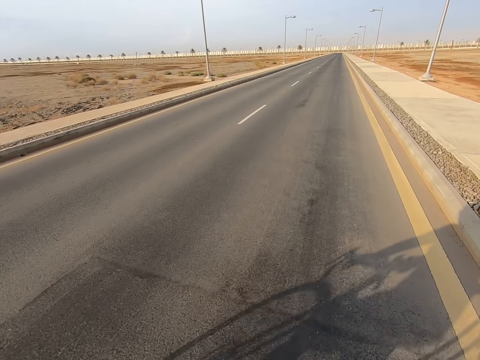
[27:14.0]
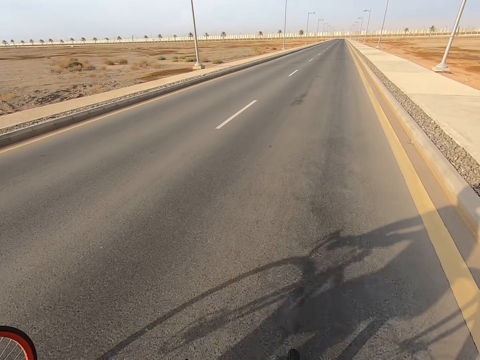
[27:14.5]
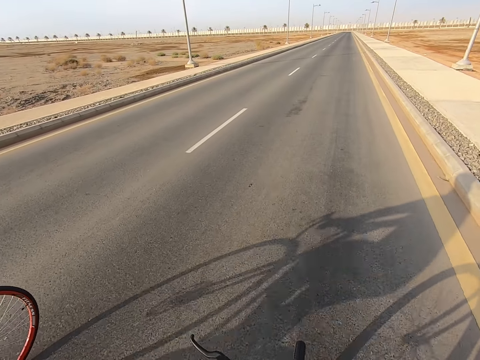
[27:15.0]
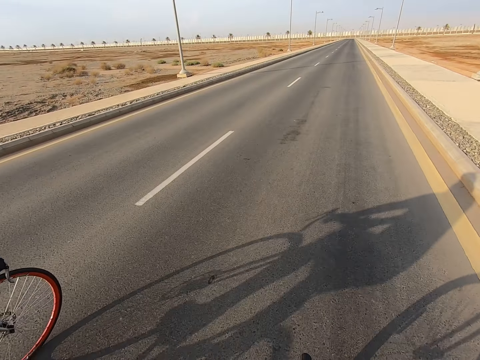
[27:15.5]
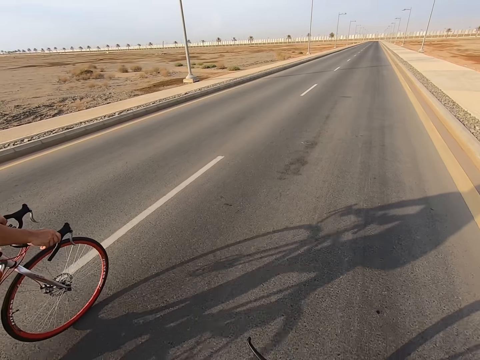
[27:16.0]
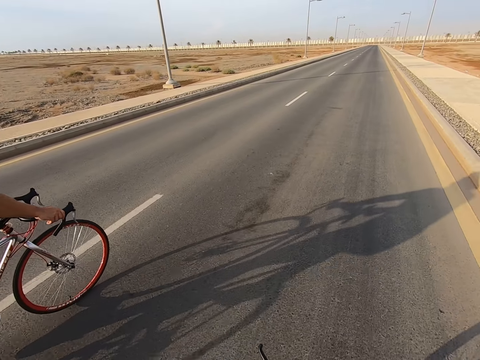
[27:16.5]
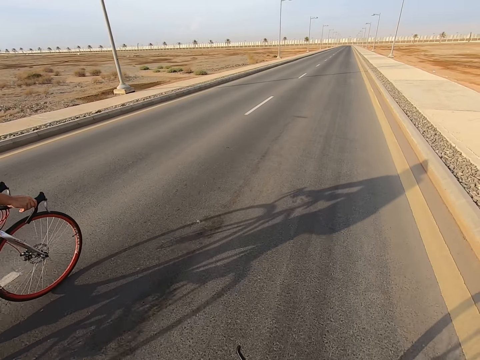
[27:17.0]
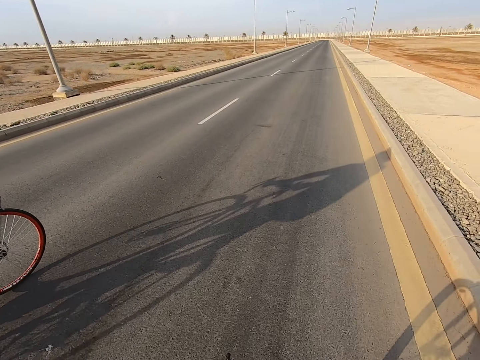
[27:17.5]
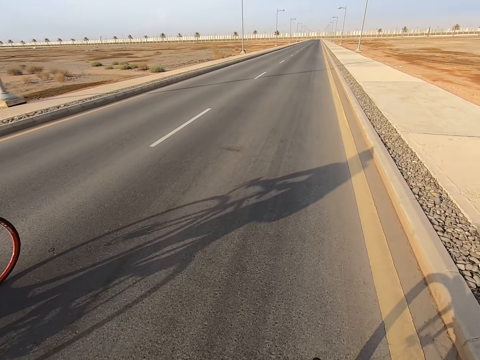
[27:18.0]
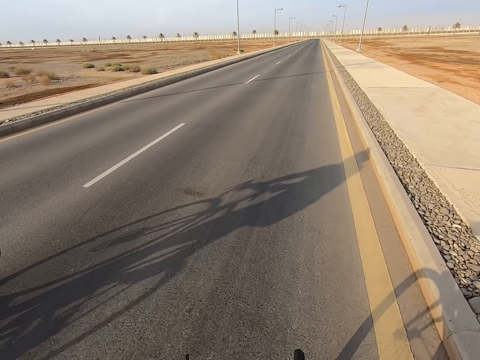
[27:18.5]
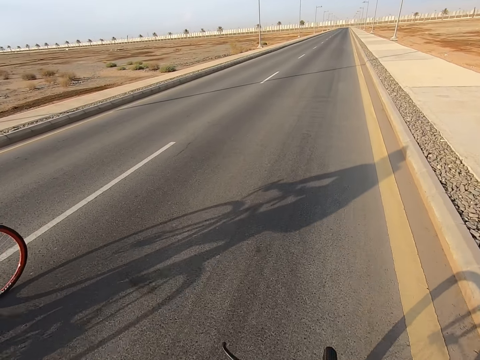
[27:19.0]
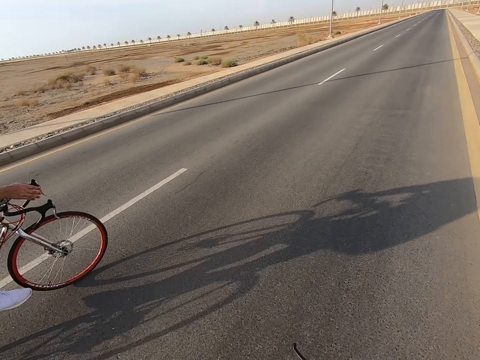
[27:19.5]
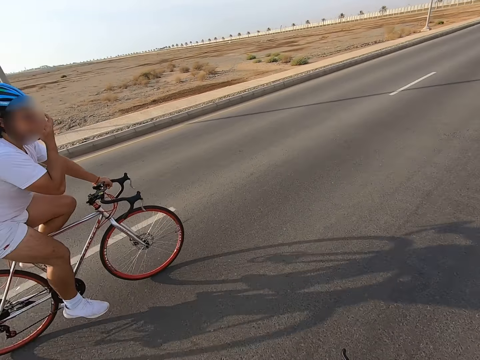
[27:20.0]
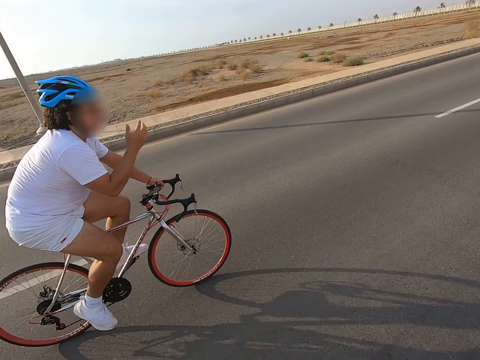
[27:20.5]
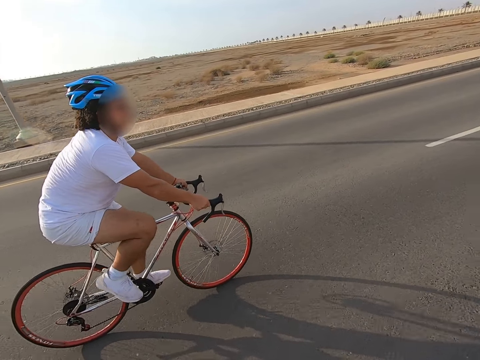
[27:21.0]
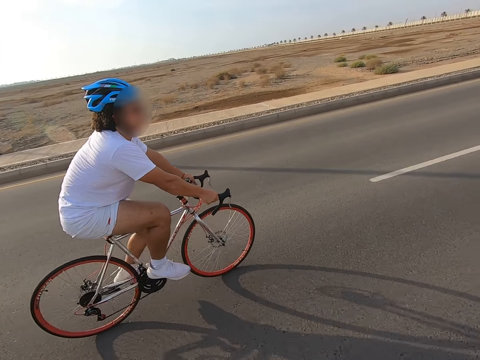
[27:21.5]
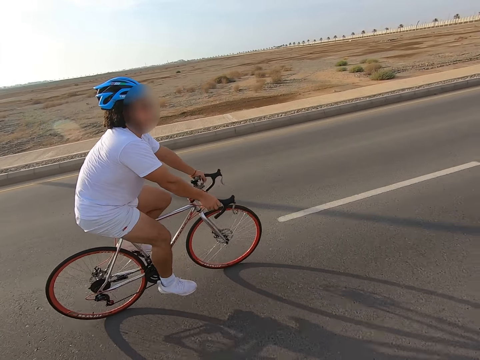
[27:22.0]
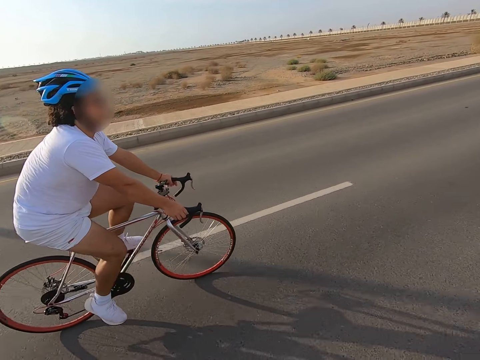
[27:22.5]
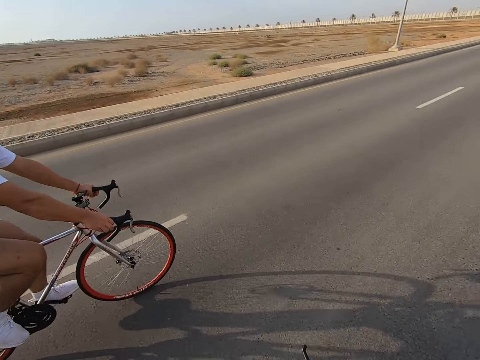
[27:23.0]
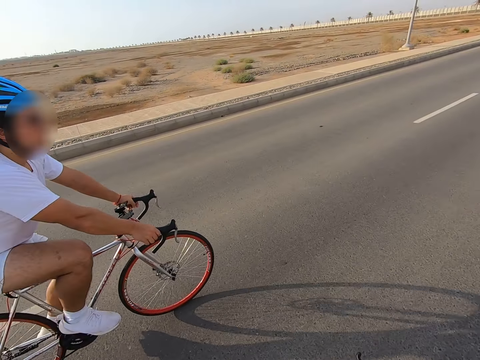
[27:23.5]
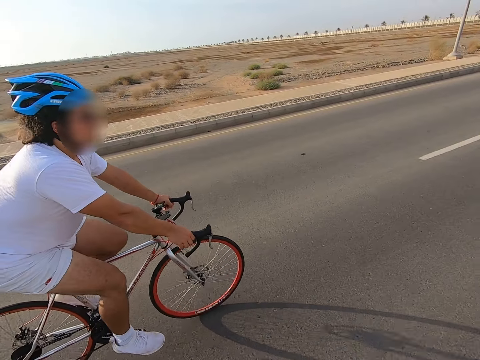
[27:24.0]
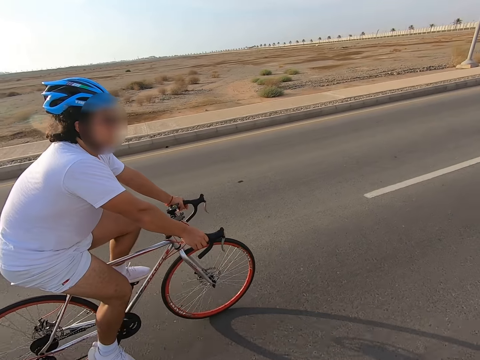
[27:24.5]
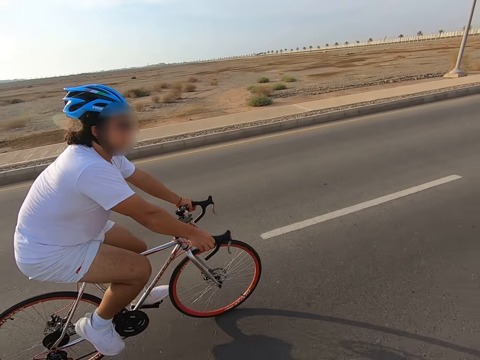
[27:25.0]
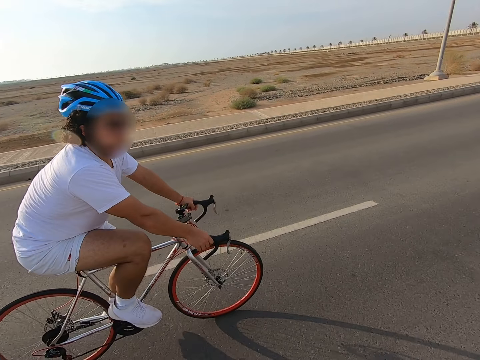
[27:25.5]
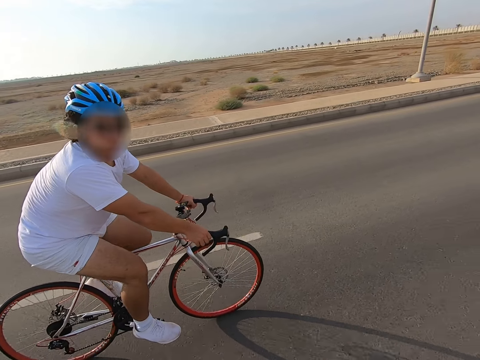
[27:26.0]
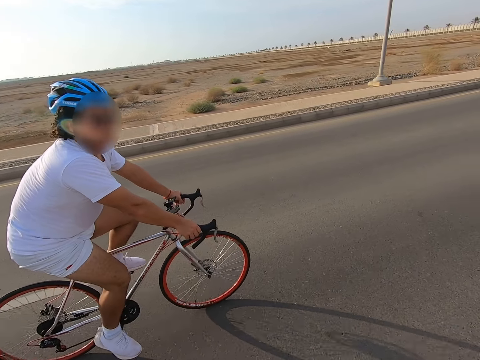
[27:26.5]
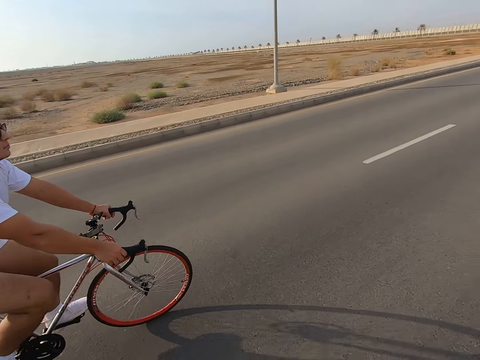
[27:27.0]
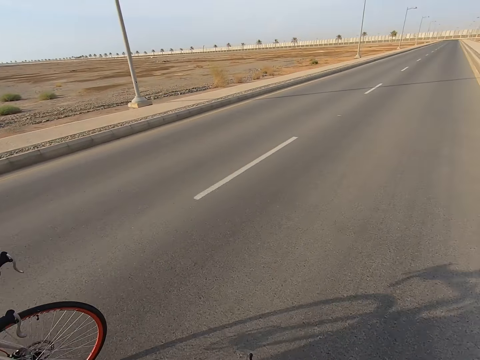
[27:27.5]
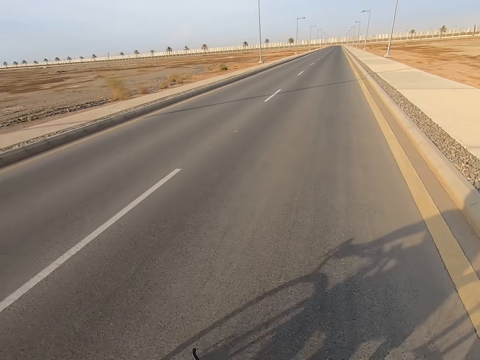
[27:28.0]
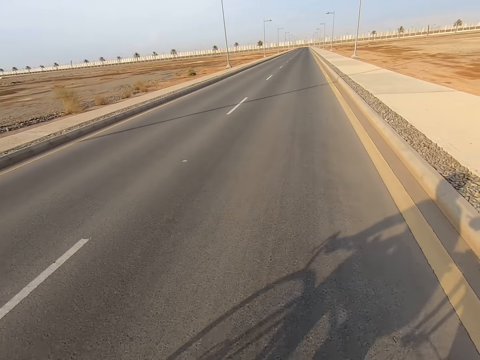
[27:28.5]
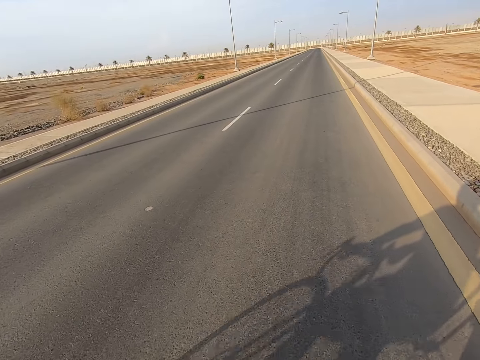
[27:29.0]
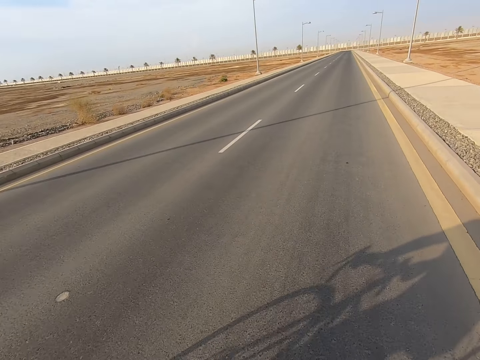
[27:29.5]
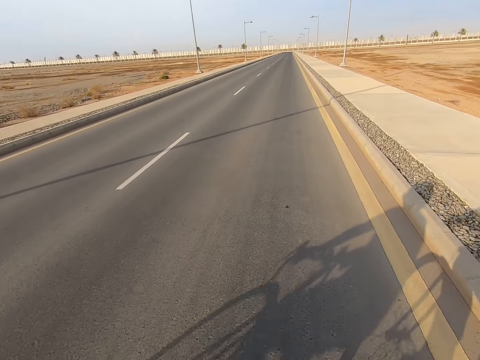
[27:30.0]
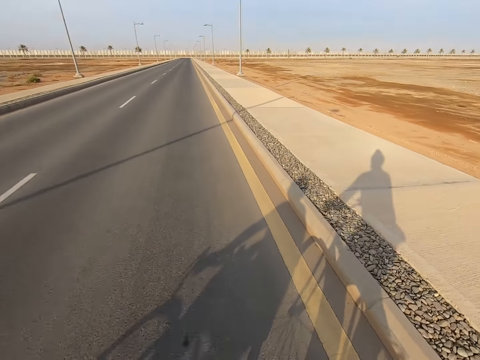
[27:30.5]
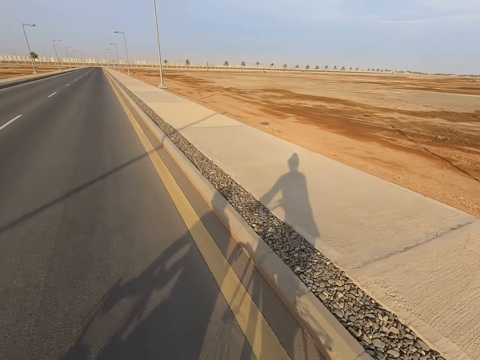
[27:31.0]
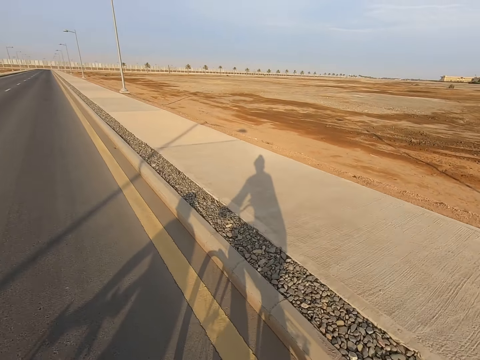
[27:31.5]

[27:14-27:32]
The camera wearer cycles alongside a lady. They cycle alongside the lady again. They look at the lady.

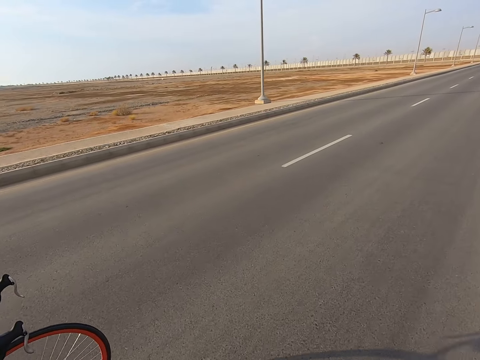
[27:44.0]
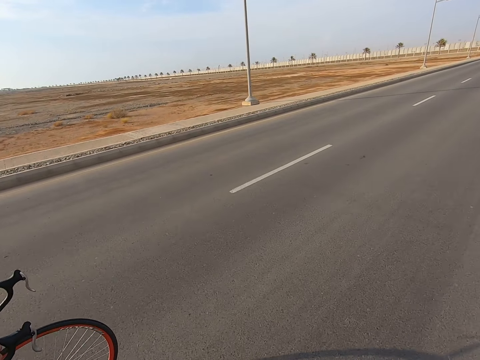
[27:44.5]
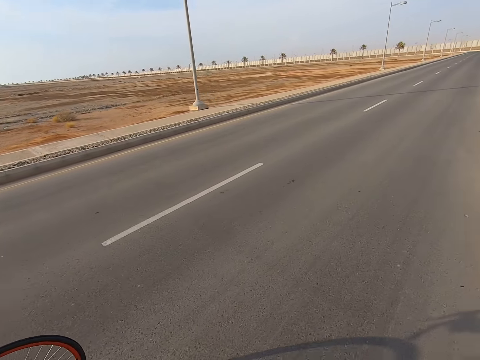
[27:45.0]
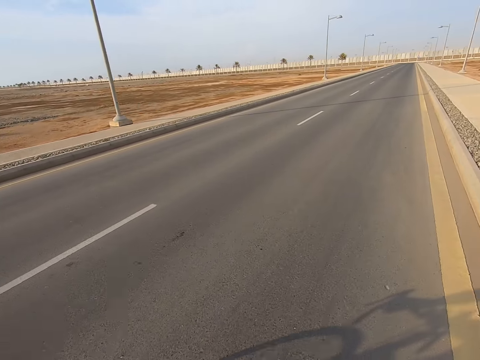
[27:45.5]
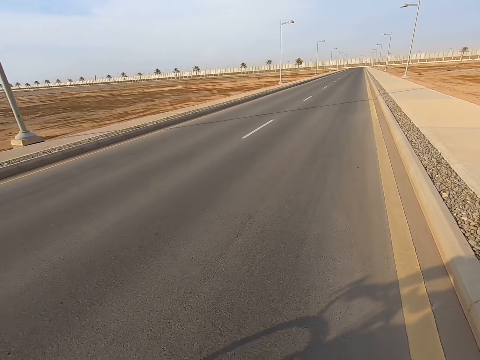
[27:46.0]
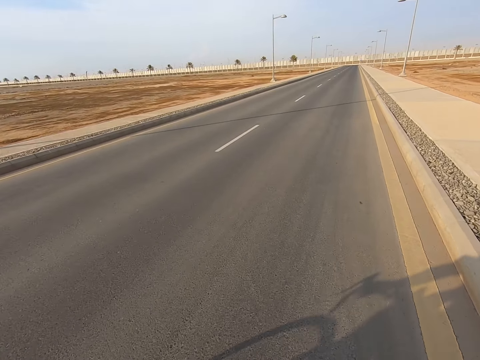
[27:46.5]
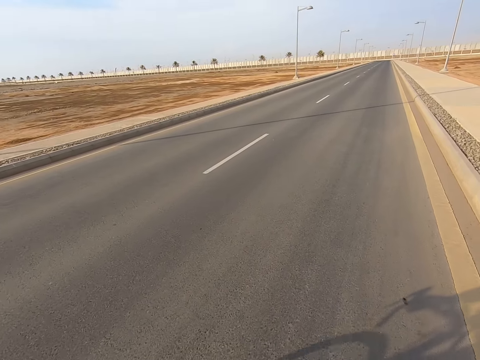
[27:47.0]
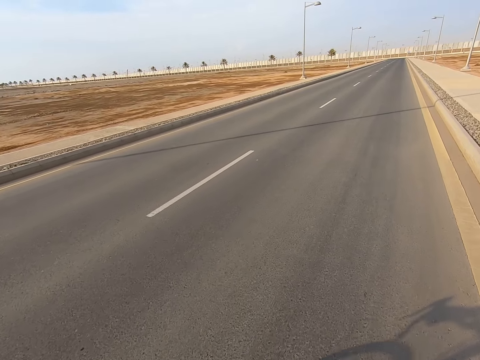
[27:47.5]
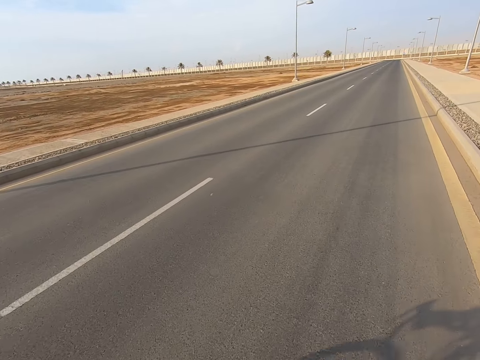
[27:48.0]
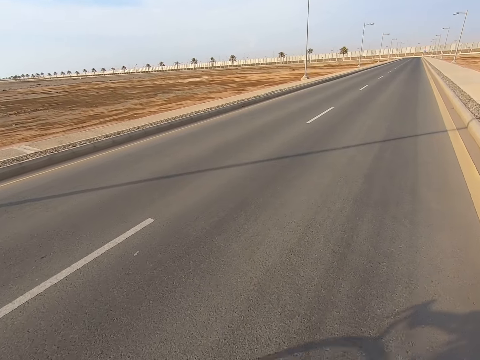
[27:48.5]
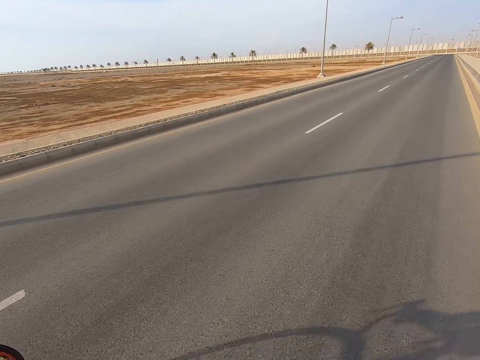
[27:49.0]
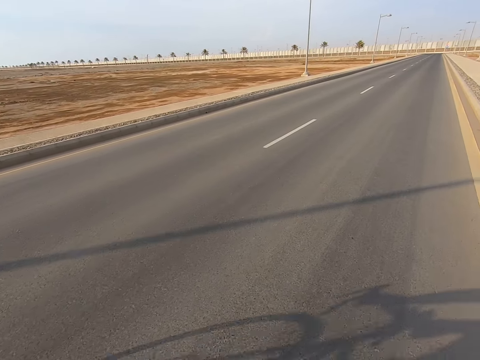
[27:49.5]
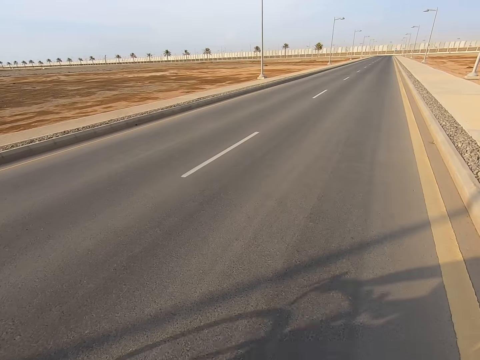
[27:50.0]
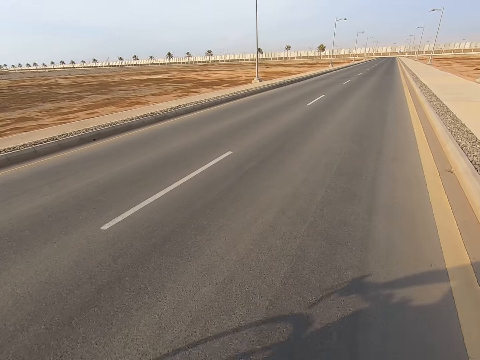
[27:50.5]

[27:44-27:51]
A man cycles on the road.
